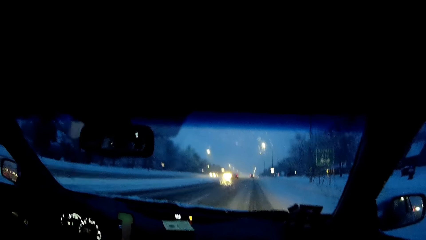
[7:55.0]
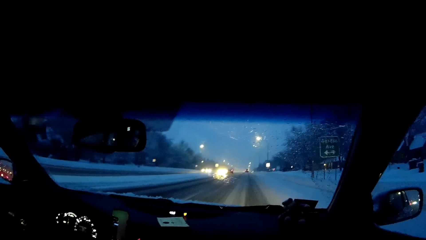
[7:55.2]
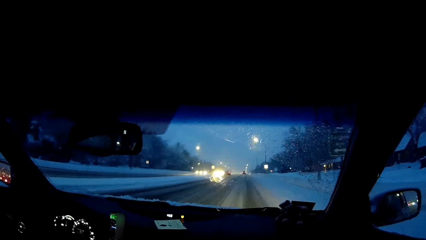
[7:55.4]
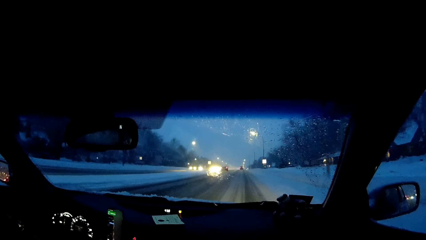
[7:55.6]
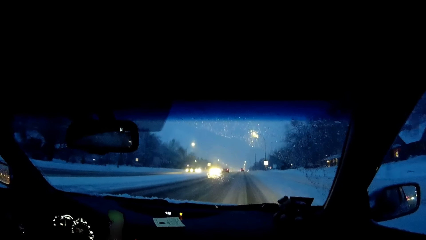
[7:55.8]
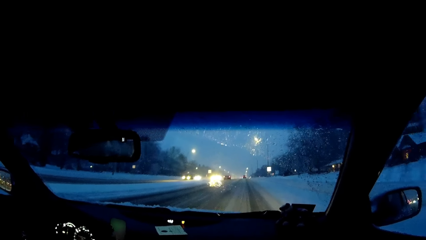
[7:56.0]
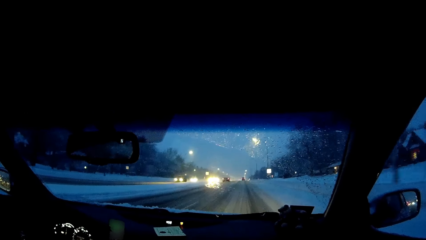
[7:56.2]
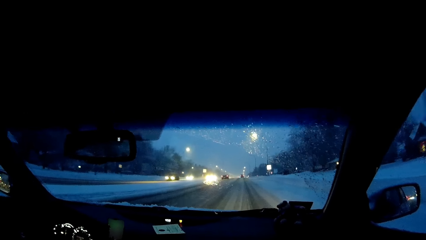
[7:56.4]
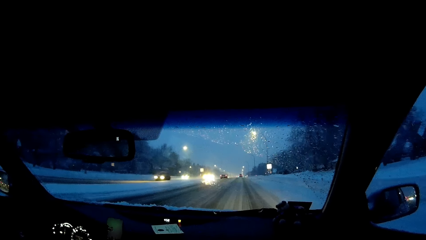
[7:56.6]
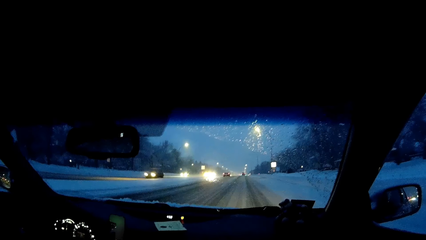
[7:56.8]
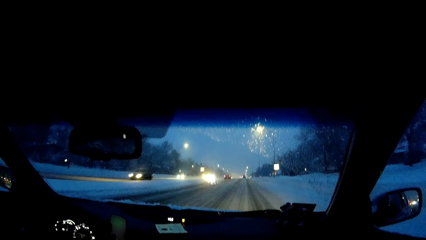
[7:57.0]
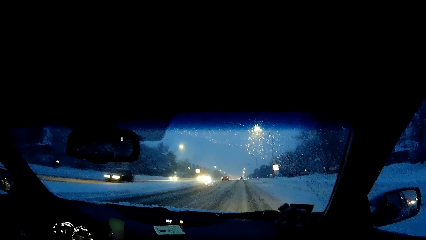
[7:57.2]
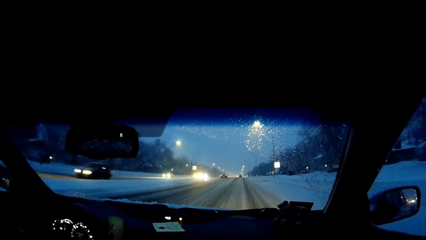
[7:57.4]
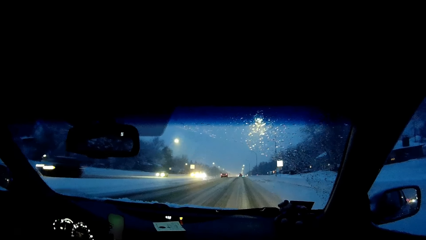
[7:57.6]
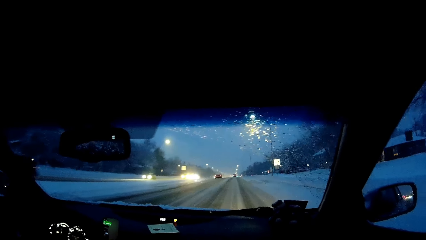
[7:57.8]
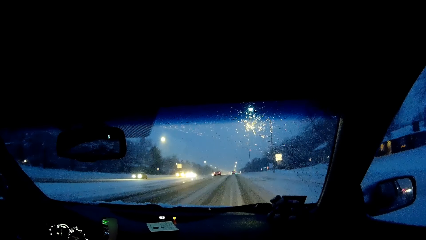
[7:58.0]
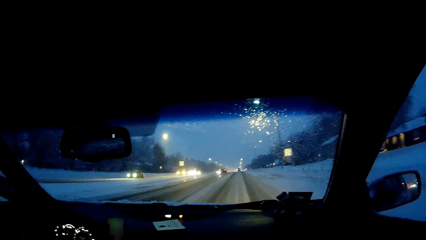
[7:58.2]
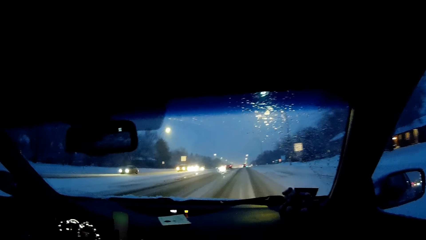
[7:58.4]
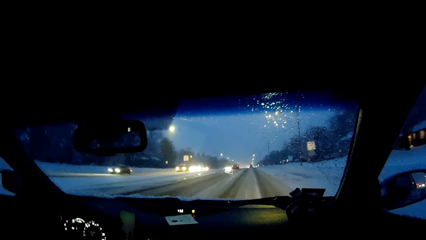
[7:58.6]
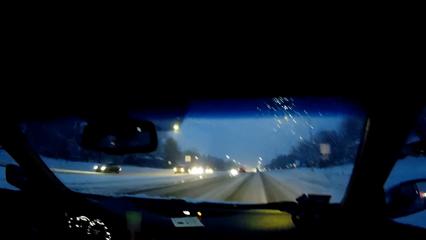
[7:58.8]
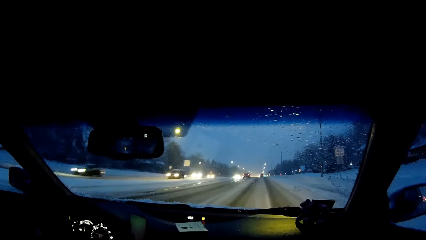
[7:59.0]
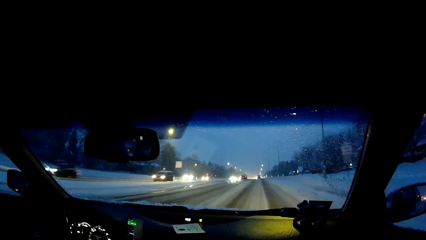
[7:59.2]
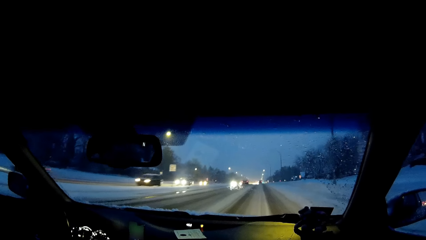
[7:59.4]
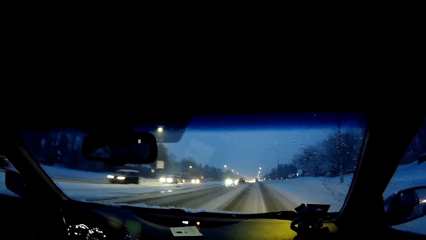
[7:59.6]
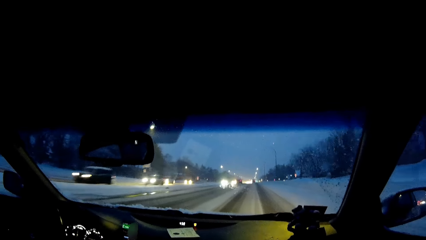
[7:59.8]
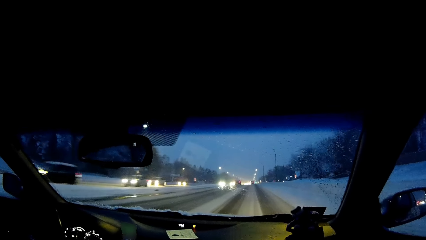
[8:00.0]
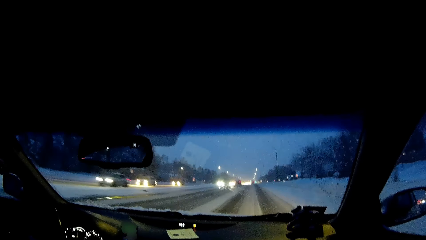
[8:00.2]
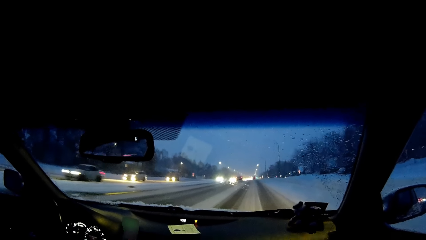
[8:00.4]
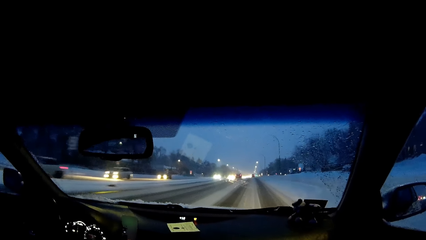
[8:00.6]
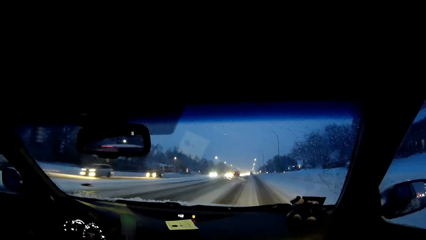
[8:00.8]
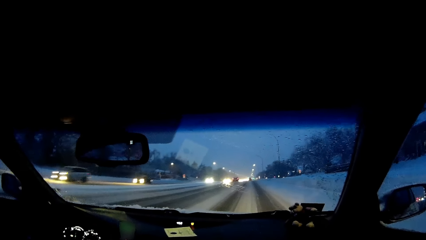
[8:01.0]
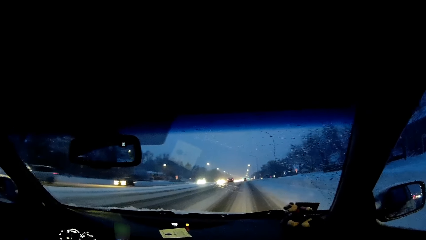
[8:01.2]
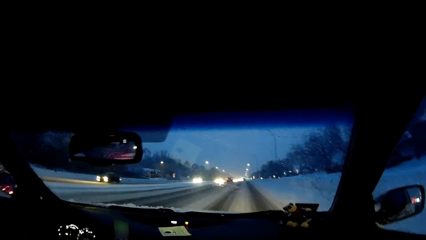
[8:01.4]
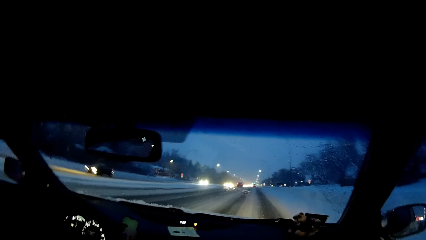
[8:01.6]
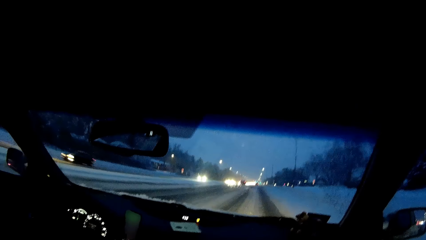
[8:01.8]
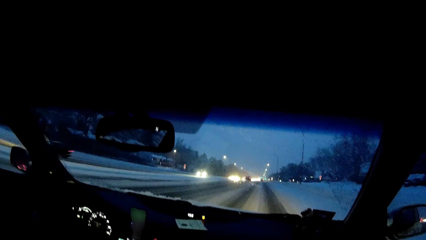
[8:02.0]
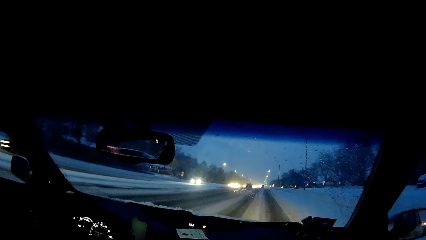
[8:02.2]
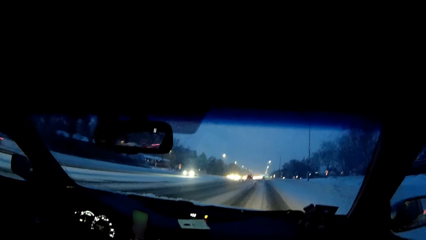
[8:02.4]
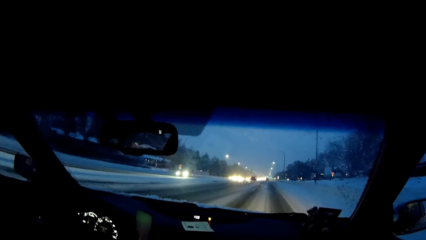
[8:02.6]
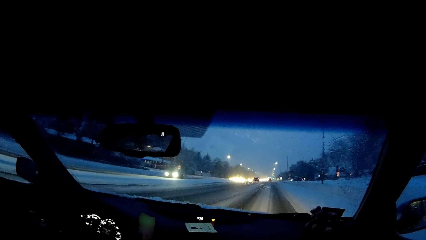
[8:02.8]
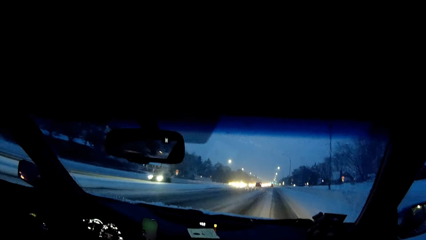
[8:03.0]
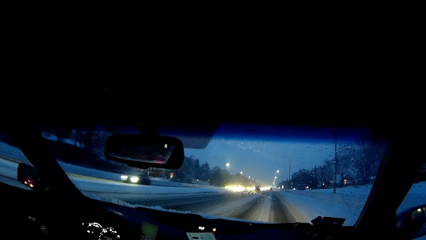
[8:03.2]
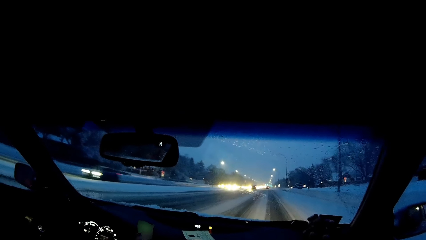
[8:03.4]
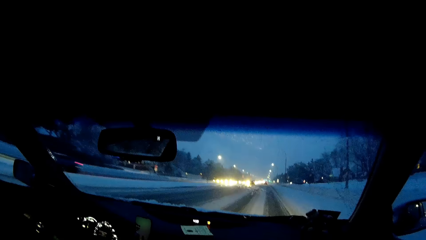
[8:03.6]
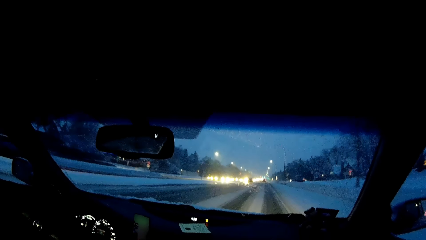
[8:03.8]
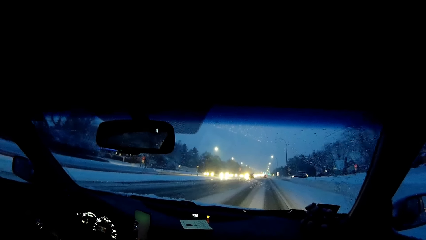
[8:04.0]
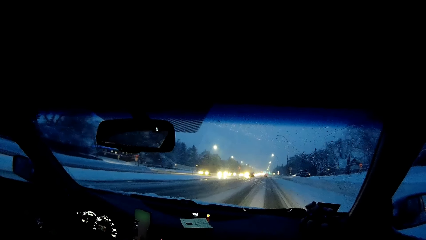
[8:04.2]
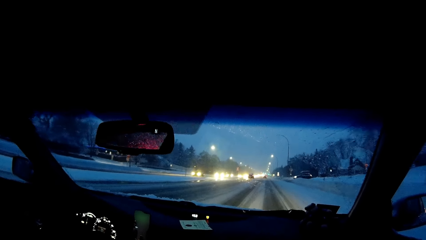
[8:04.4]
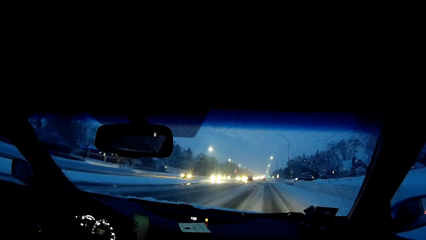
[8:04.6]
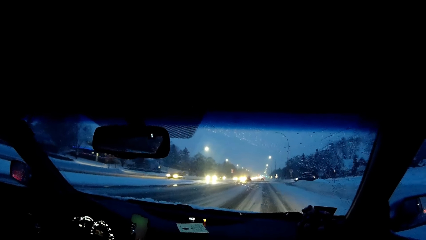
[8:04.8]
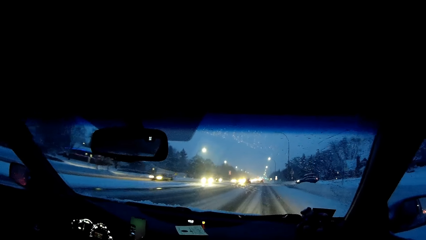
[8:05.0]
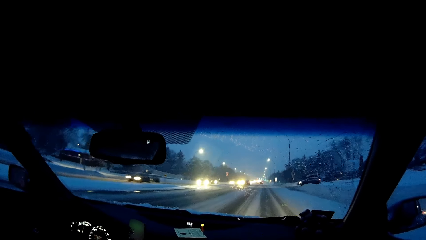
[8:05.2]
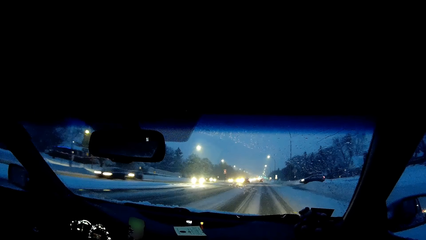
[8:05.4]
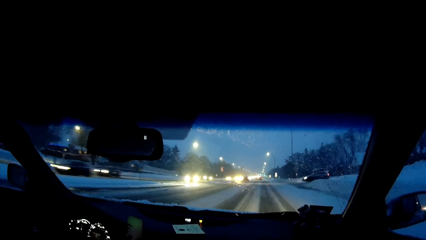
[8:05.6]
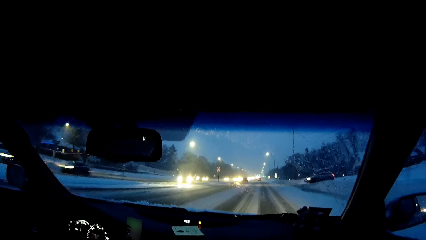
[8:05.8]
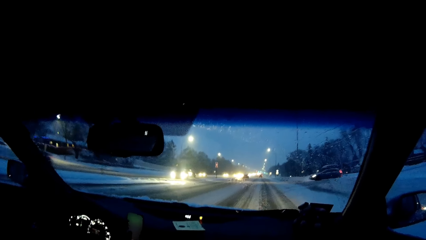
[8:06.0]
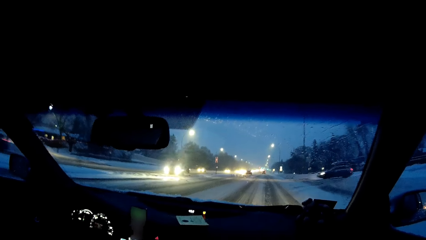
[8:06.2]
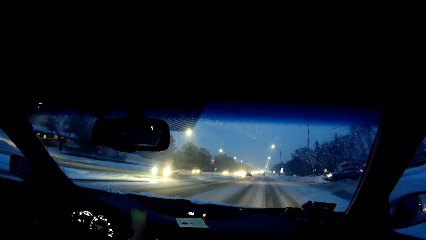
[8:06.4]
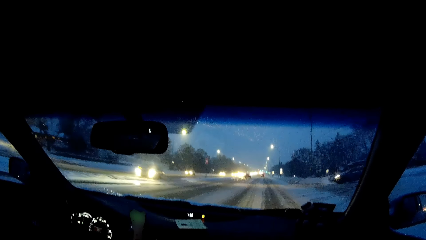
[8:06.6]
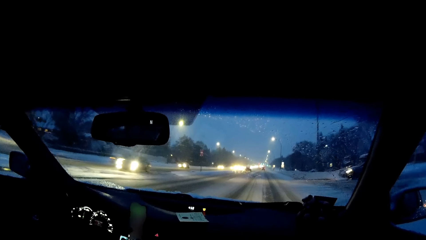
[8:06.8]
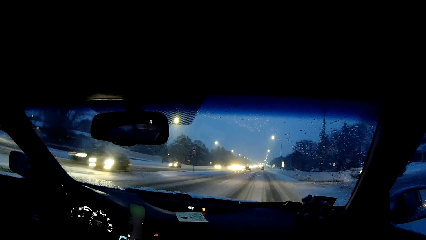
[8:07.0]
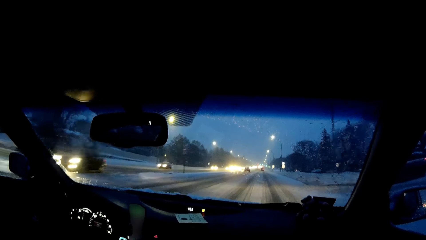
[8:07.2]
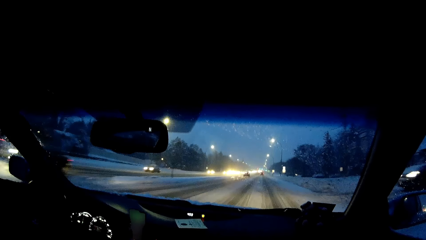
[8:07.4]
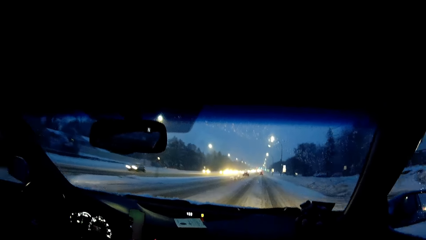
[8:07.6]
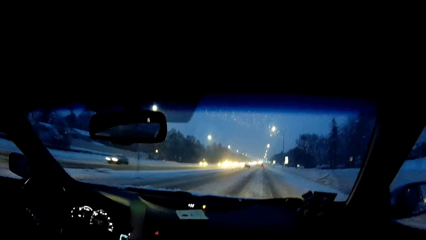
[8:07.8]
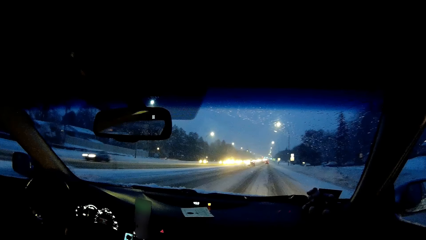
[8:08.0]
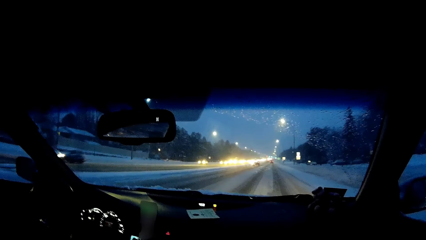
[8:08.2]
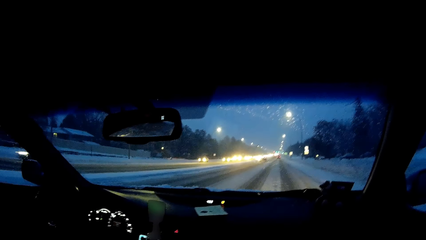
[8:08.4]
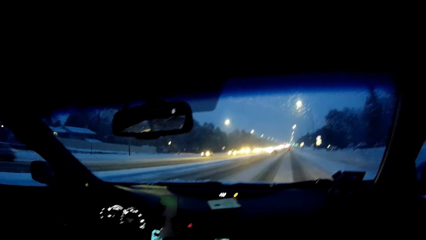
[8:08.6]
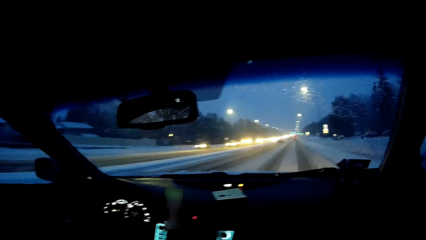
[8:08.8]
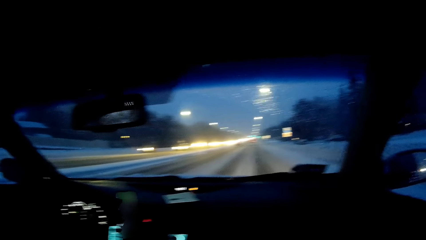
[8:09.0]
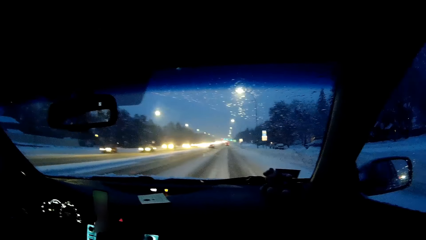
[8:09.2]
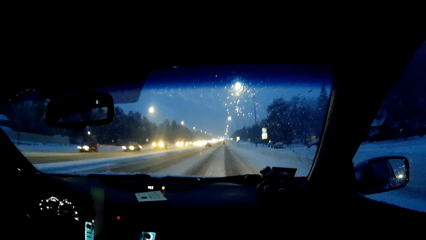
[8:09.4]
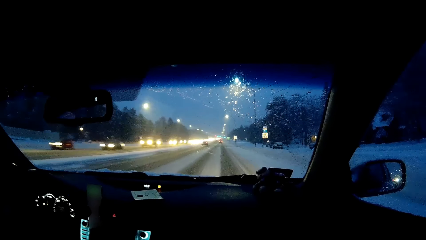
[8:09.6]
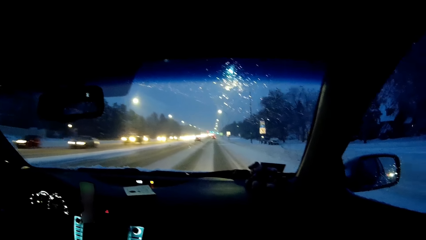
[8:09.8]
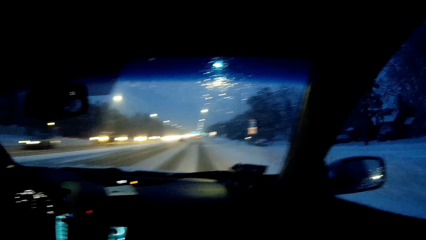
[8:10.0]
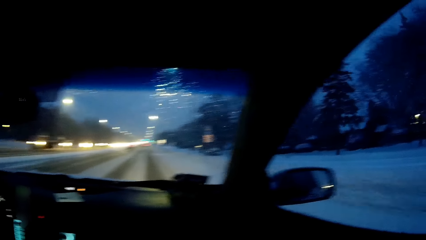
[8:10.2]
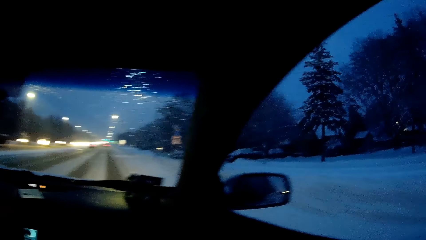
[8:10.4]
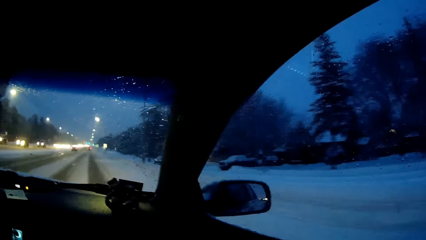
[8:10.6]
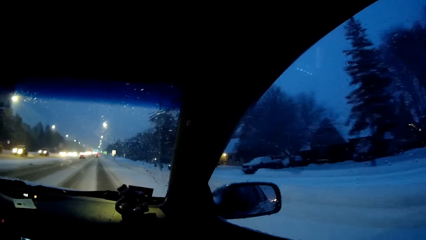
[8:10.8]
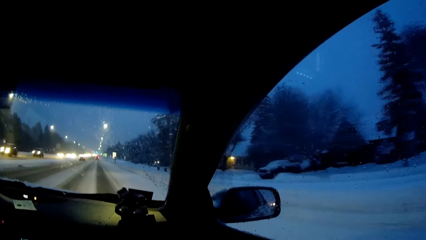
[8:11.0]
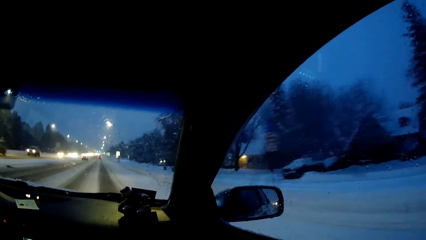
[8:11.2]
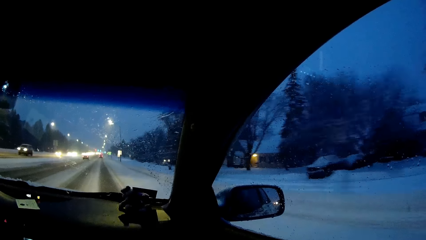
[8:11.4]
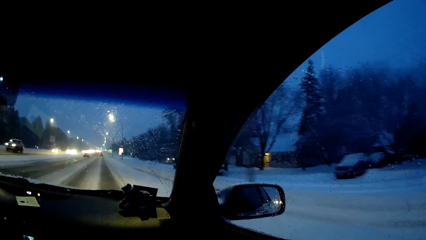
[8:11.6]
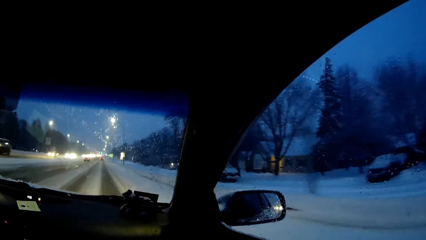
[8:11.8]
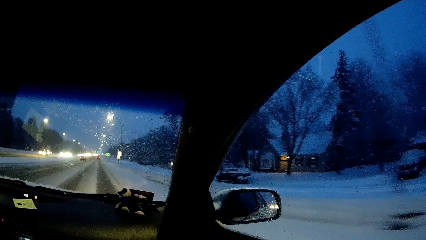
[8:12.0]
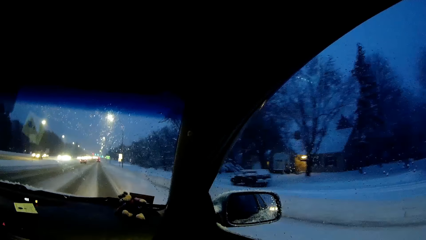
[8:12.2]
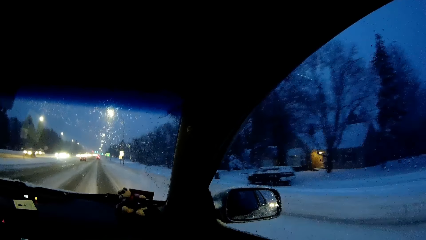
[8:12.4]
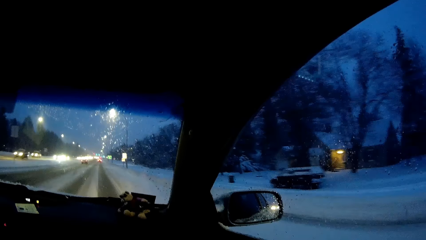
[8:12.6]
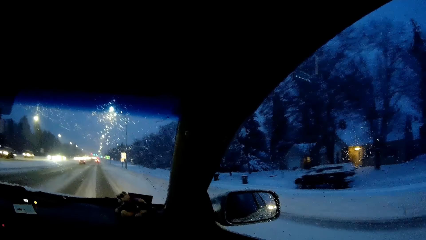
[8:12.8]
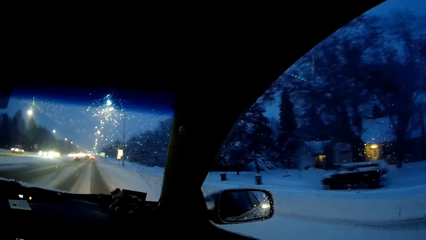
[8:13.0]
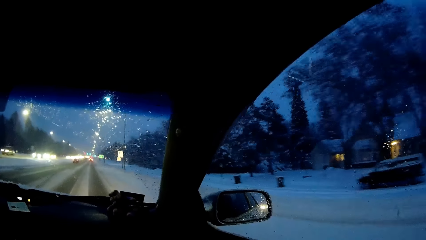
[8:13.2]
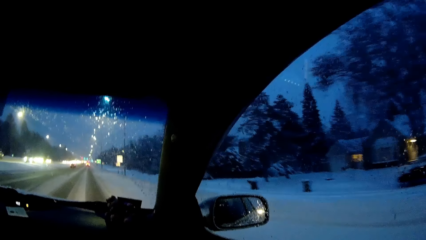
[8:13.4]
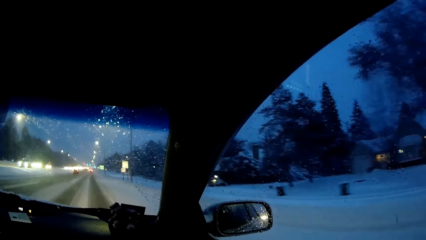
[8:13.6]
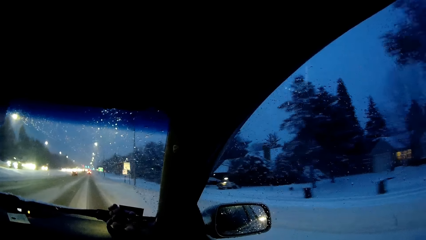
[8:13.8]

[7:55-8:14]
The camera wearer looks at the window.
